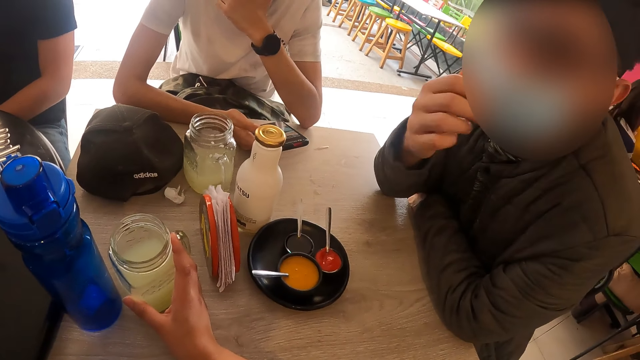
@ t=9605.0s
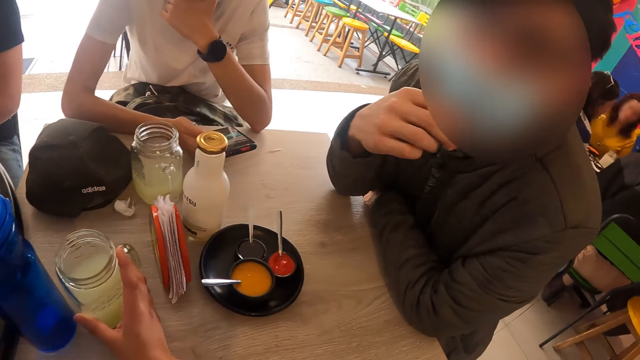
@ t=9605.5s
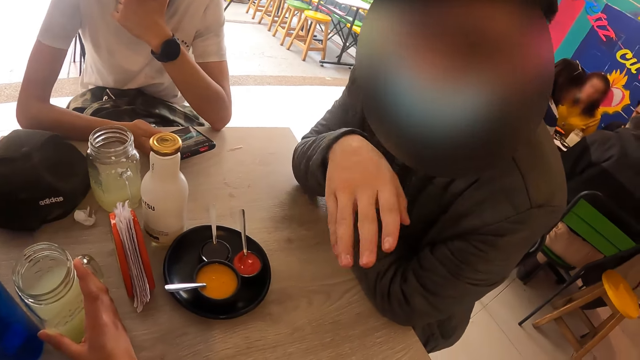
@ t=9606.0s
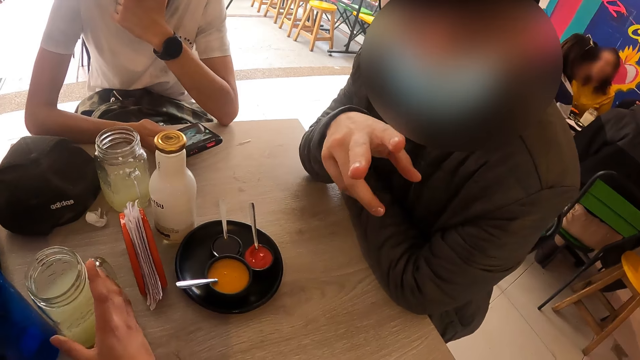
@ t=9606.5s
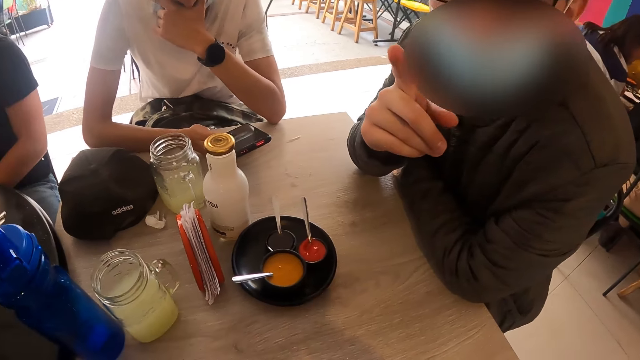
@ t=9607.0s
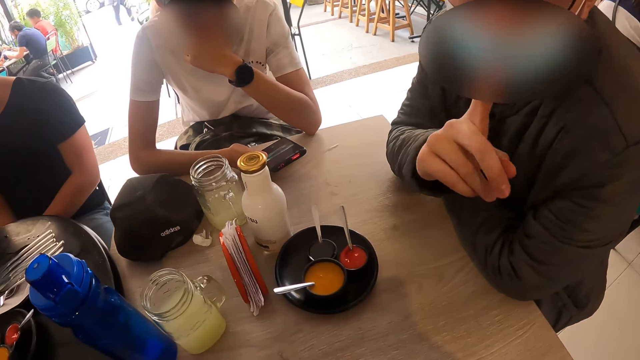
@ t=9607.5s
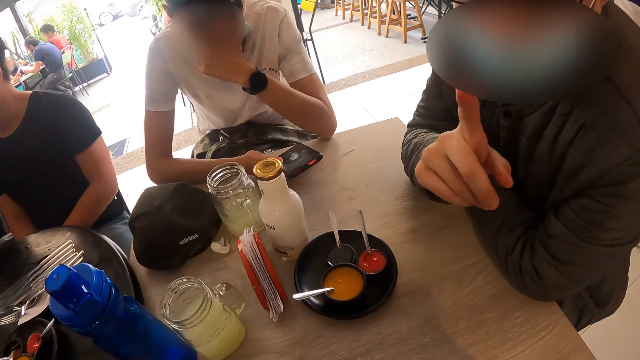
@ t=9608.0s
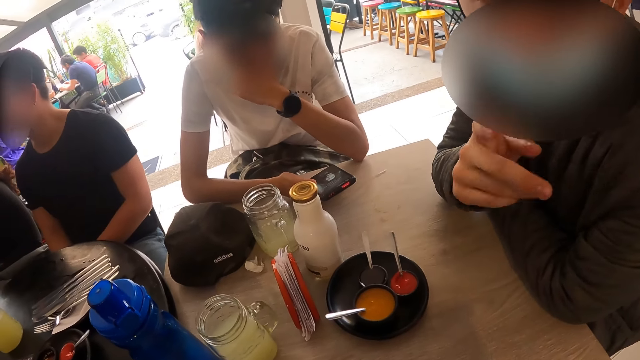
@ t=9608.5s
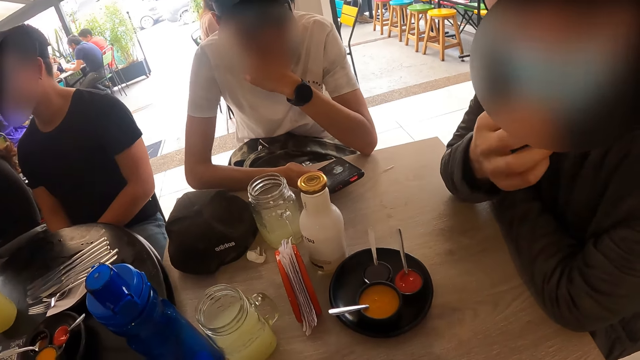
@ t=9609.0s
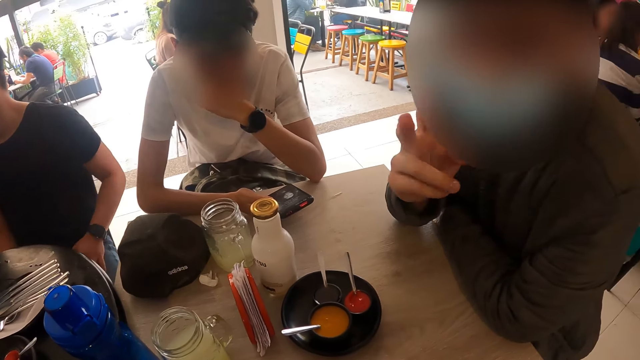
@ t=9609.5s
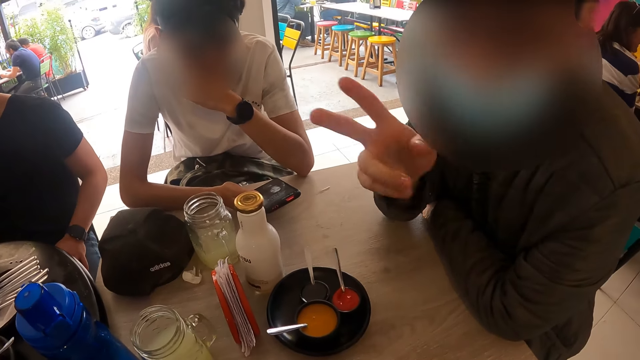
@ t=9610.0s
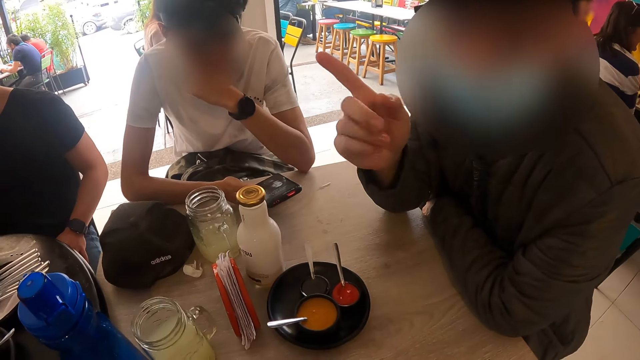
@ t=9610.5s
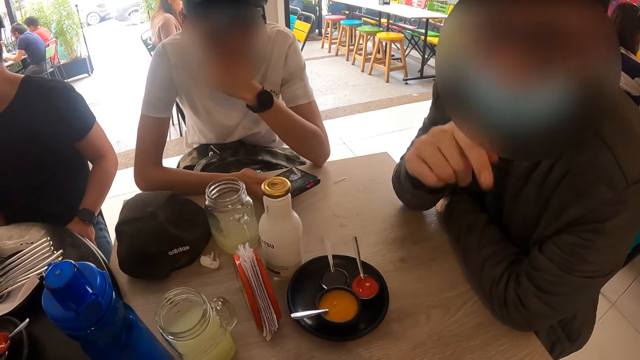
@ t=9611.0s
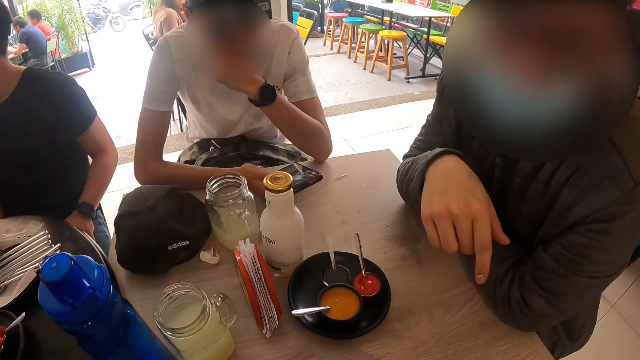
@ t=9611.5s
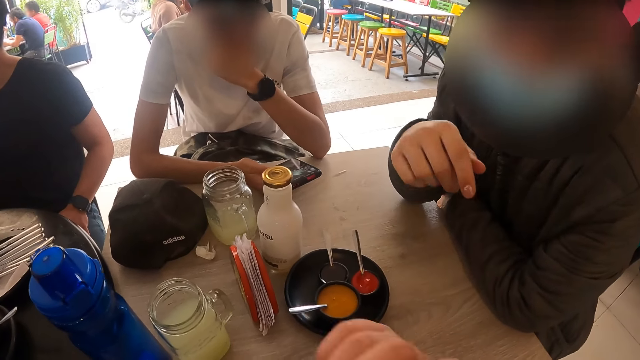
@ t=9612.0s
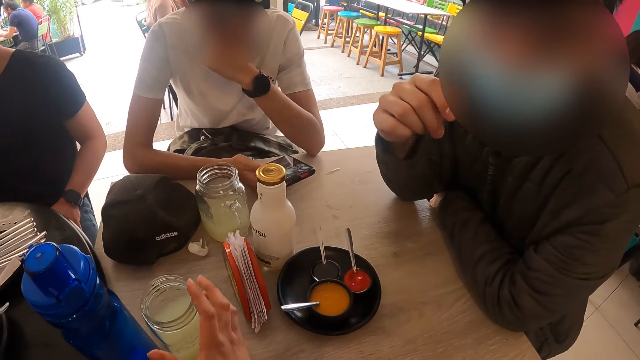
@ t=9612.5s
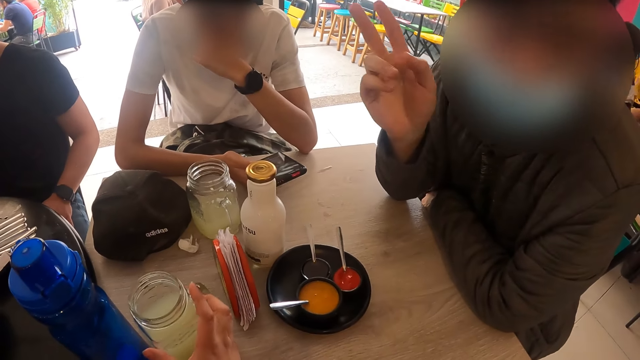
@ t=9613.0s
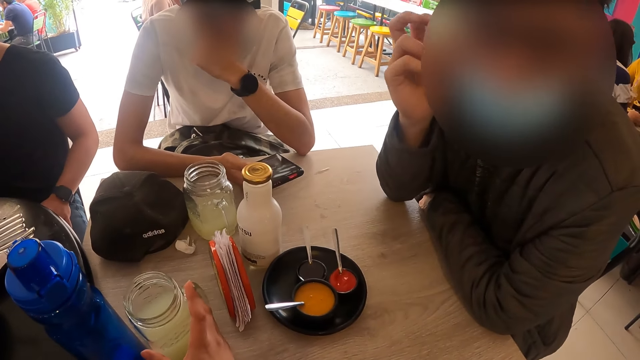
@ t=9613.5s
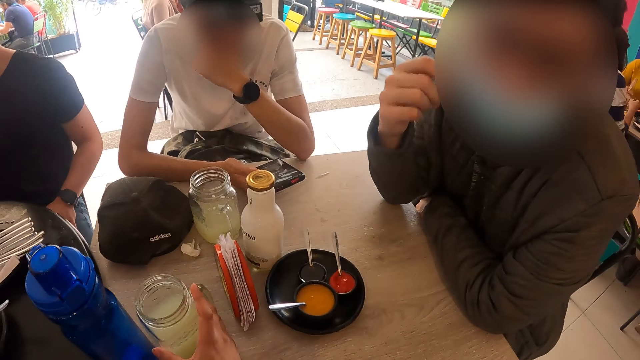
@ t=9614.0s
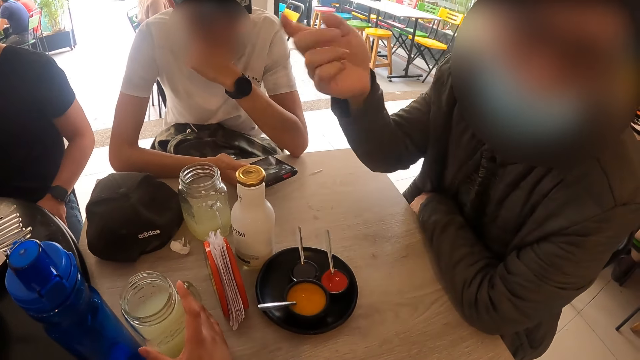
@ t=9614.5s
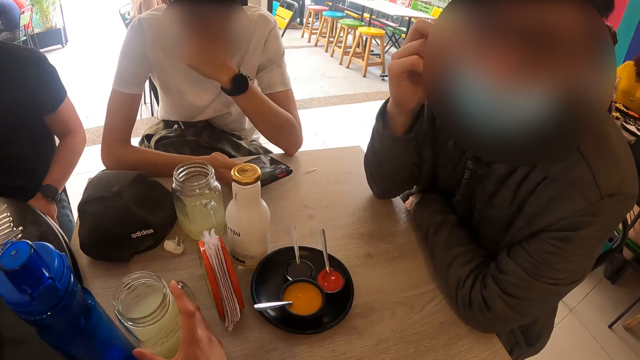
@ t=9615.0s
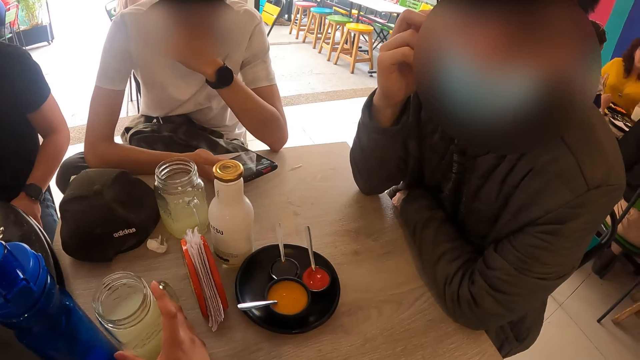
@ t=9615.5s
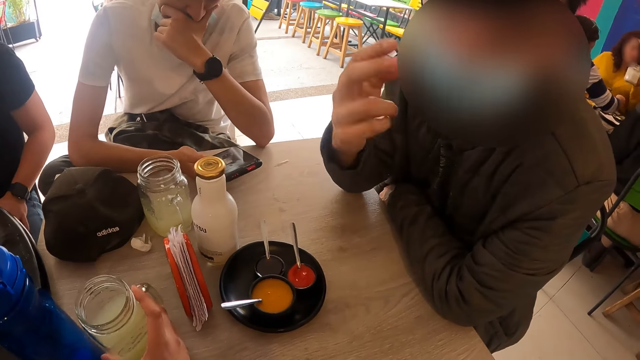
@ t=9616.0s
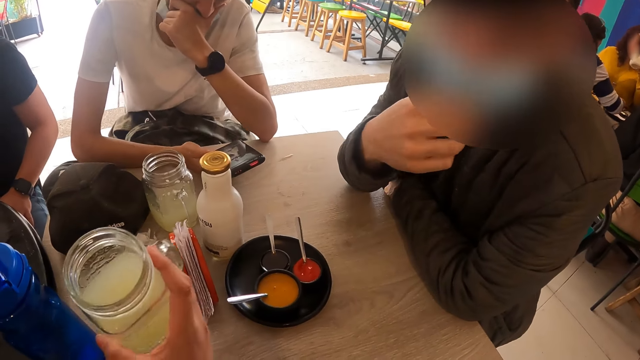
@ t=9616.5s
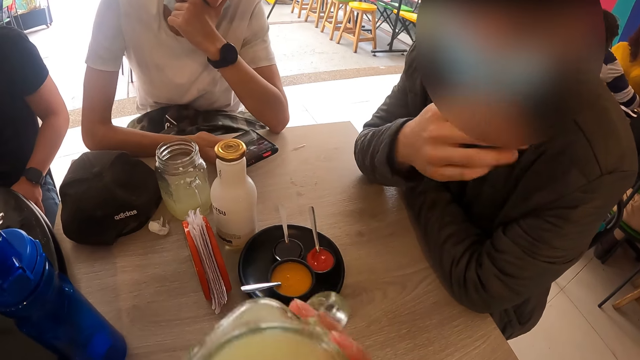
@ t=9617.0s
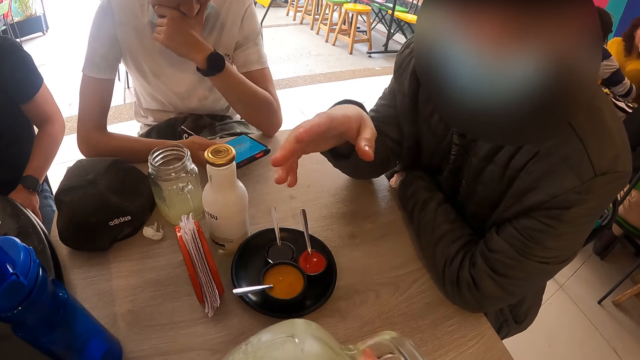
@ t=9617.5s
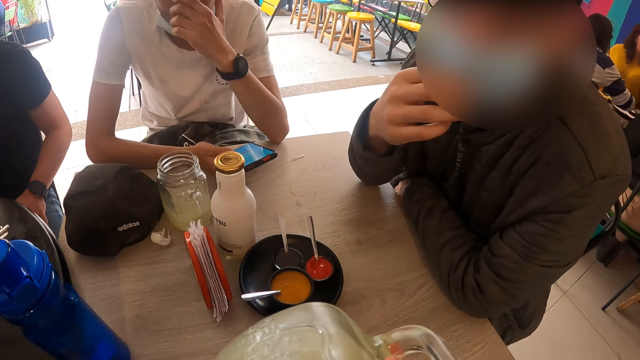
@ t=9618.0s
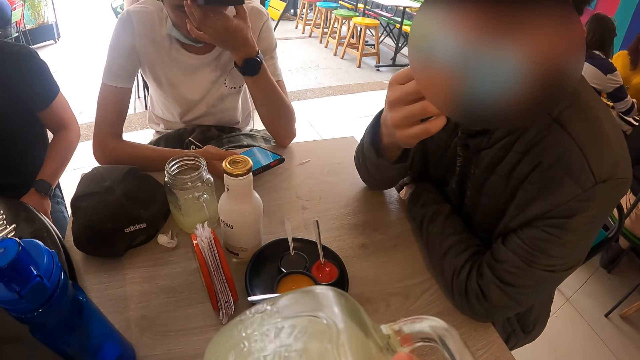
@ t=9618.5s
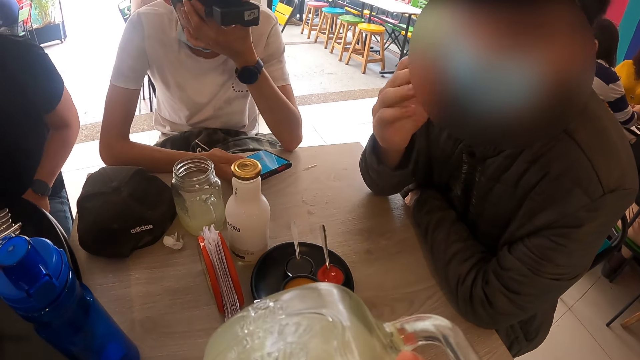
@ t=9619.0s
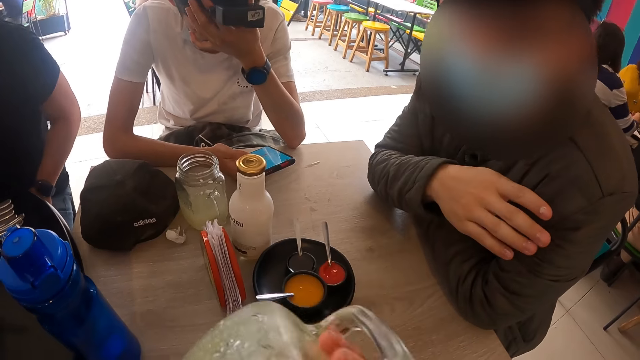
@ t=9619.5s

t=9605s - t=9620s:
The camera wearer removes his hands off the mug or glass of lemonade. A person gestures using his hands. The camera wearer picks the glass of lemonade from the table with his right hand. He drinks from the glass of lemonade in his right hand.

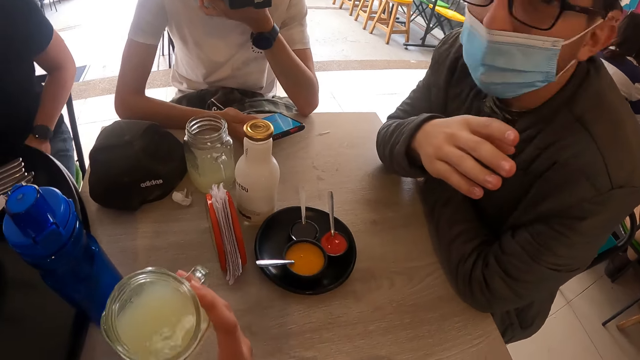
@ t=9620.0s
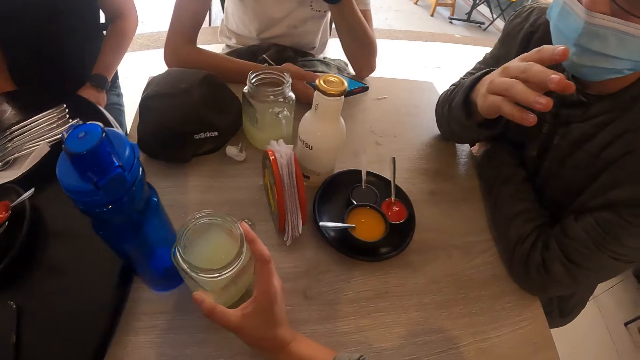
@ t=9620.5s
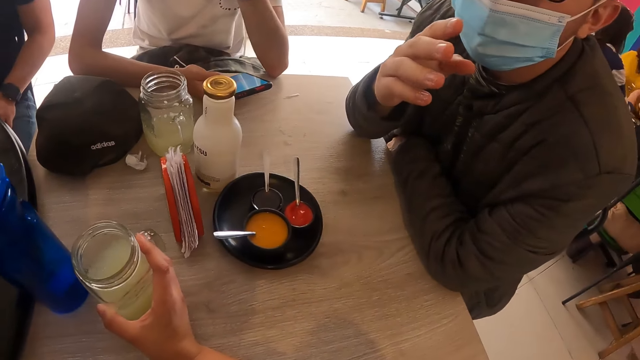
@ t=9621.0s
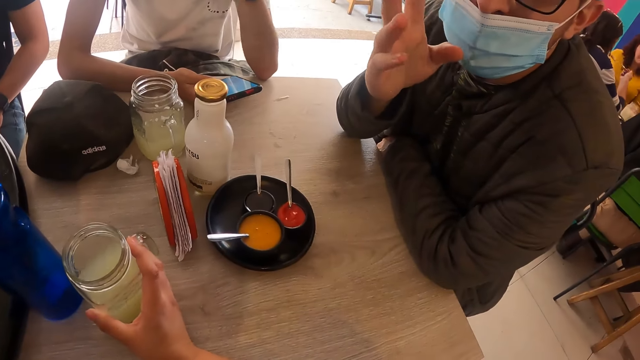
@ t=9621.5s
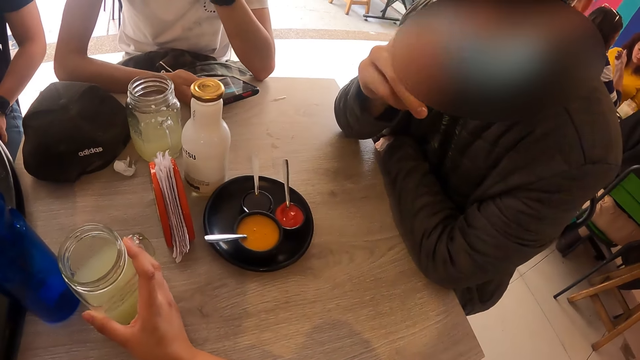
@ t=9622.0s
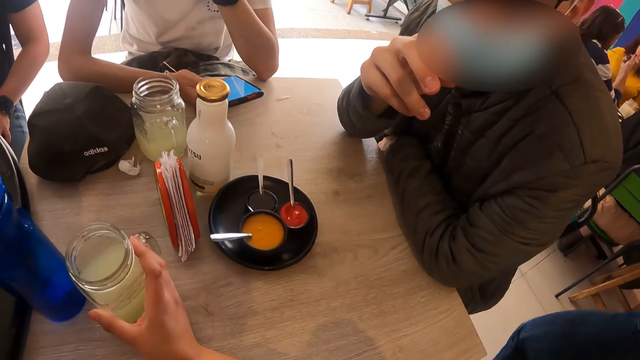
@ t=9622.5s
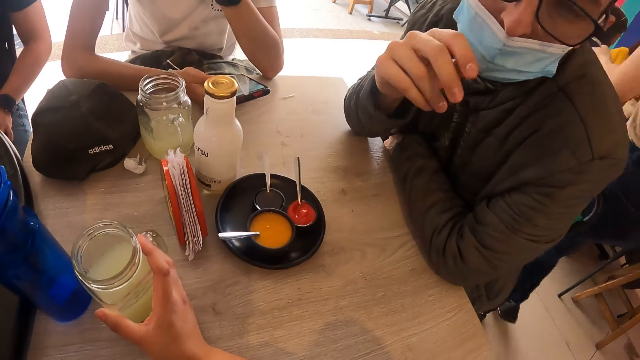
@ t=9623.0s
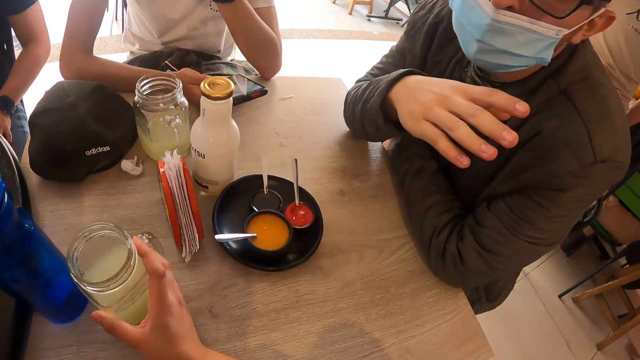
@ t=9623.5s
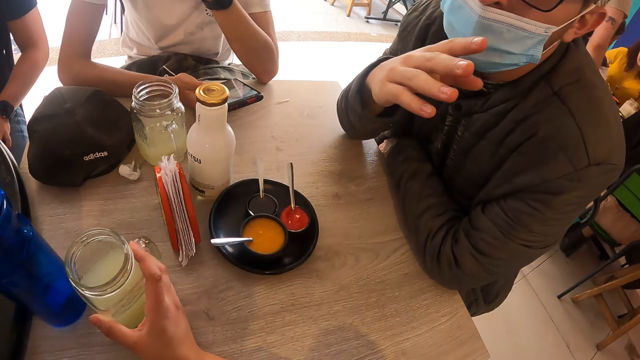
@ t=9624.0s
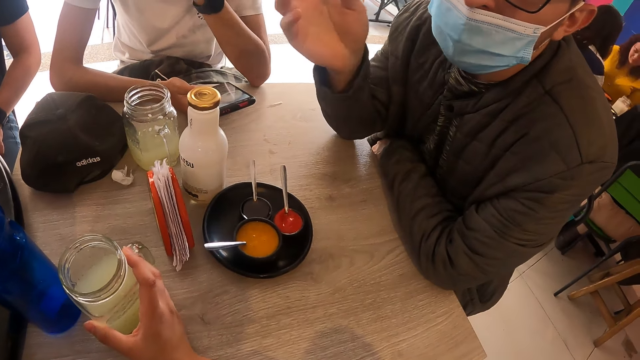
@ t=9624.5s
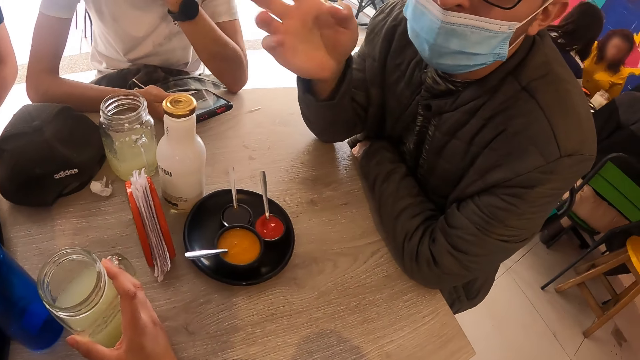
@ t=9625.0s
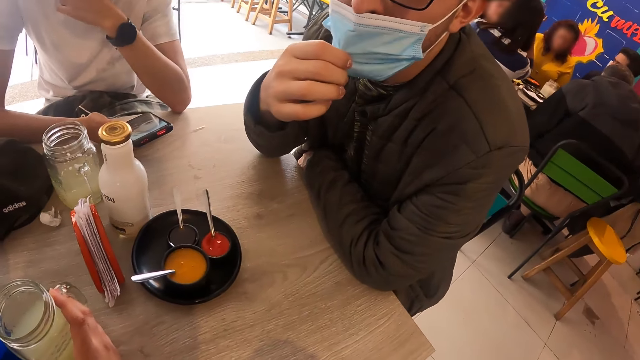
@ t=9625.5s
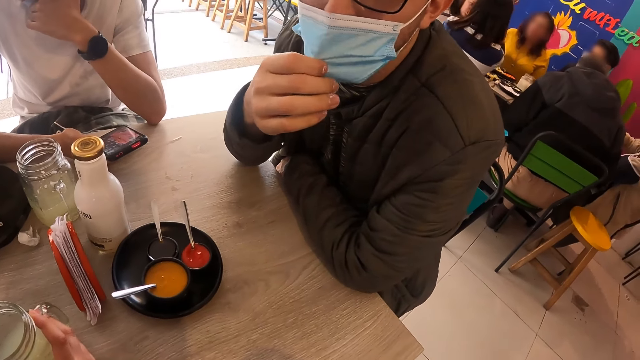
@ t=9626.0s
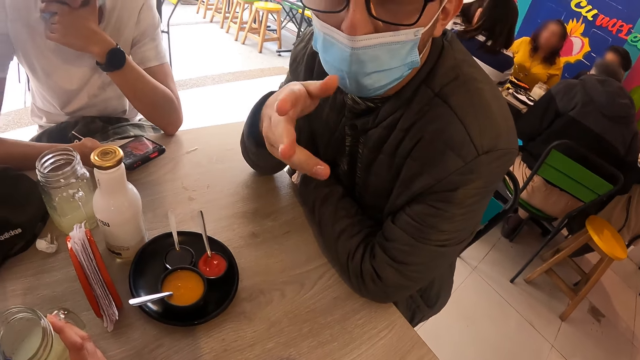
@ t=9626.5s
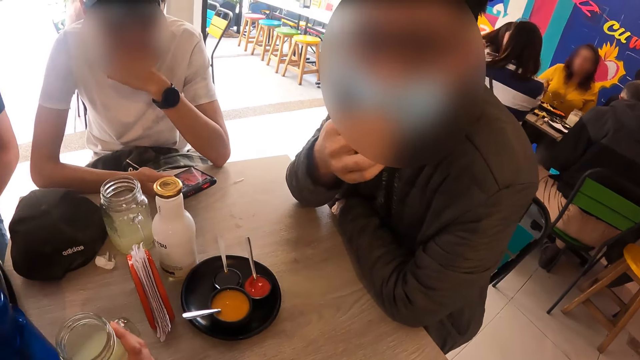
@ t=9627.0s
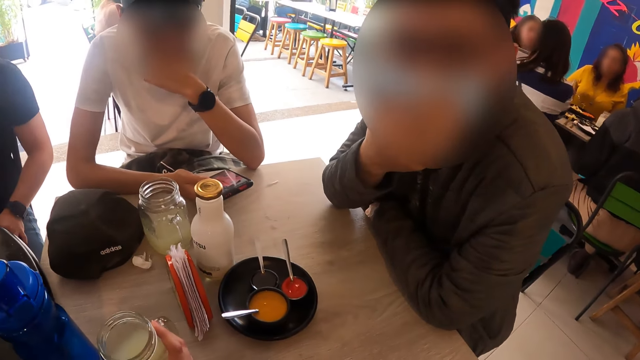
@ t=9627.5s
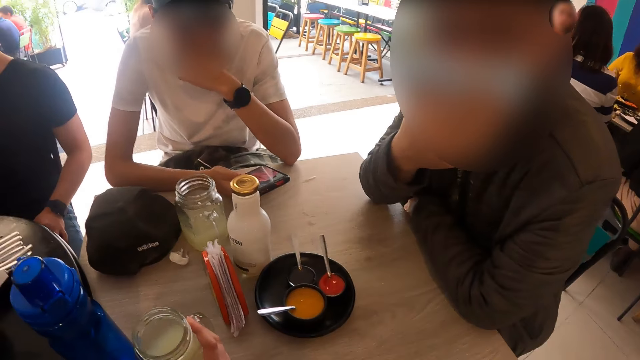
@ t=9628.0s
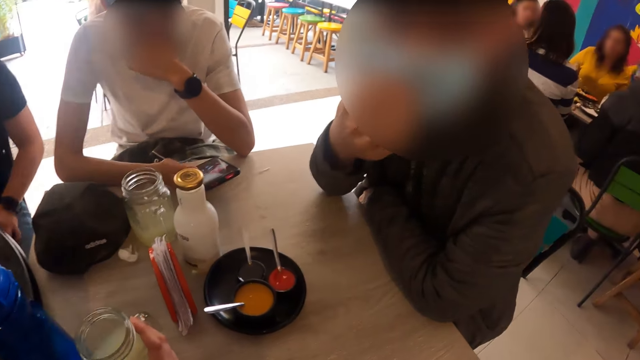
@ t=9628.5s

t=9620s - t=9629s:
The camera wearer drops the glass of lemonade or mug on the table with his right hand. A man adjusts the nose mask on his face with his right hand. The camera wearer holds the mug on the table.
